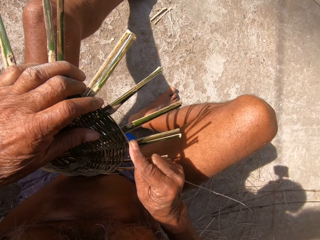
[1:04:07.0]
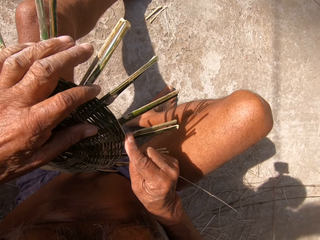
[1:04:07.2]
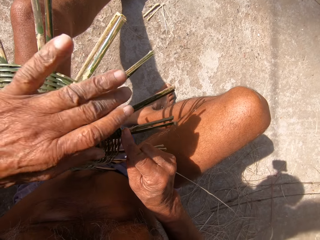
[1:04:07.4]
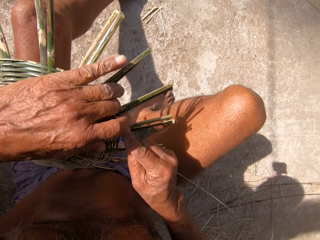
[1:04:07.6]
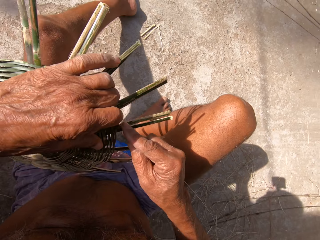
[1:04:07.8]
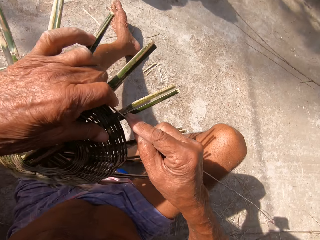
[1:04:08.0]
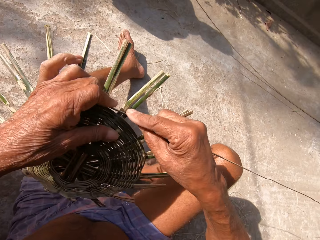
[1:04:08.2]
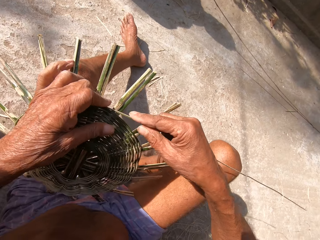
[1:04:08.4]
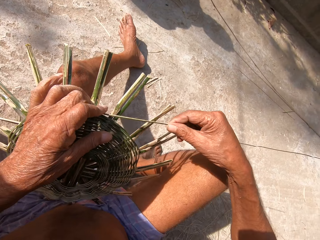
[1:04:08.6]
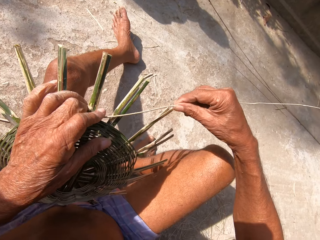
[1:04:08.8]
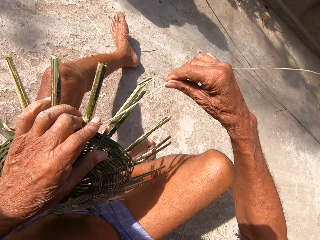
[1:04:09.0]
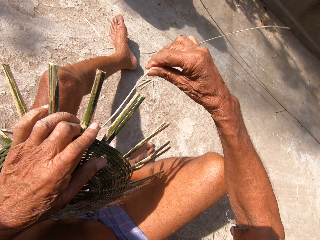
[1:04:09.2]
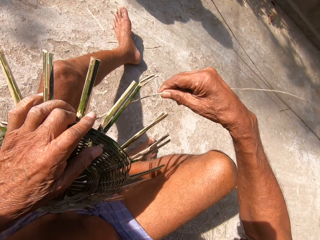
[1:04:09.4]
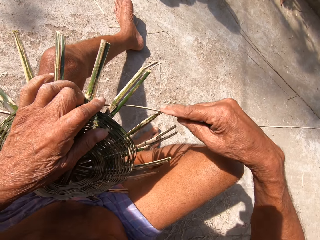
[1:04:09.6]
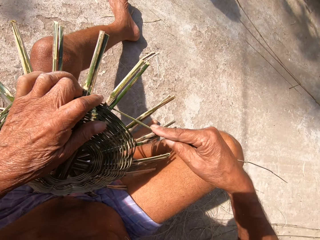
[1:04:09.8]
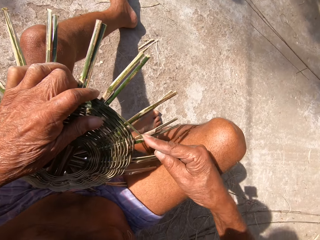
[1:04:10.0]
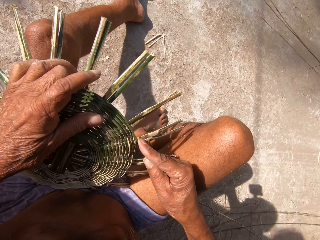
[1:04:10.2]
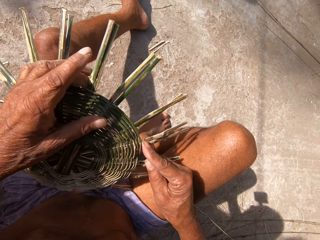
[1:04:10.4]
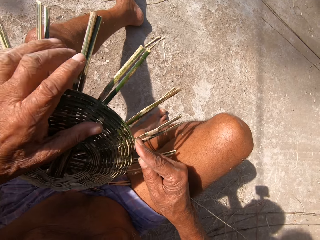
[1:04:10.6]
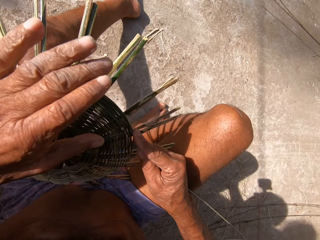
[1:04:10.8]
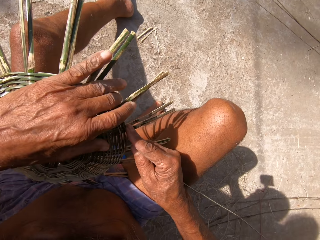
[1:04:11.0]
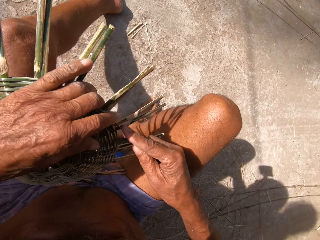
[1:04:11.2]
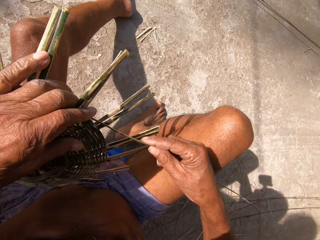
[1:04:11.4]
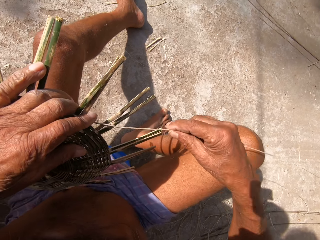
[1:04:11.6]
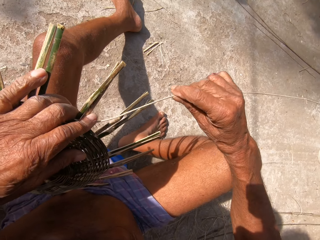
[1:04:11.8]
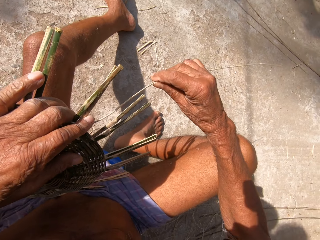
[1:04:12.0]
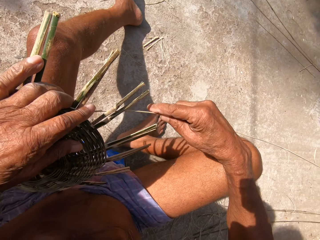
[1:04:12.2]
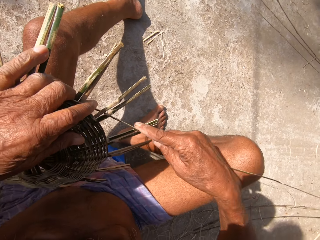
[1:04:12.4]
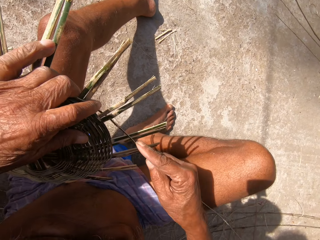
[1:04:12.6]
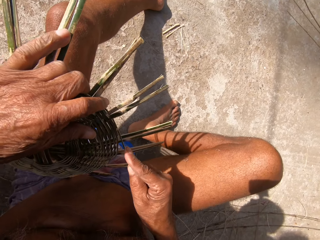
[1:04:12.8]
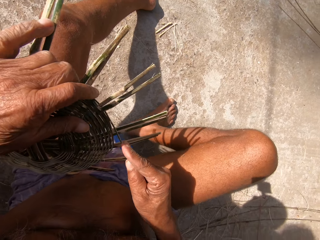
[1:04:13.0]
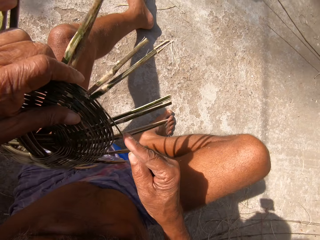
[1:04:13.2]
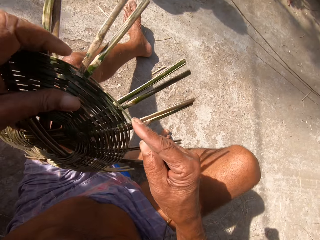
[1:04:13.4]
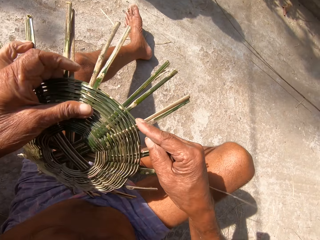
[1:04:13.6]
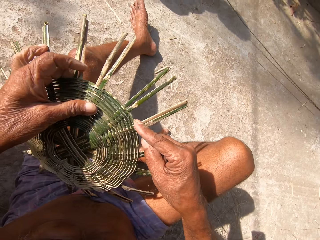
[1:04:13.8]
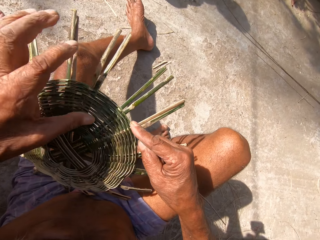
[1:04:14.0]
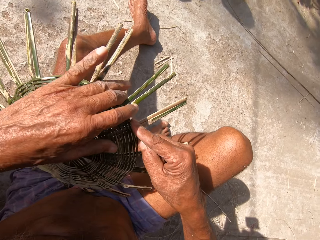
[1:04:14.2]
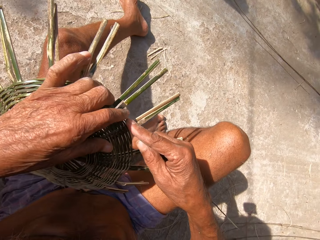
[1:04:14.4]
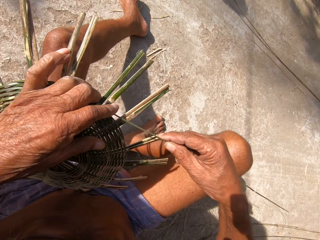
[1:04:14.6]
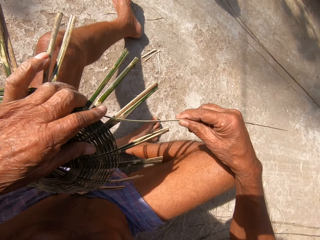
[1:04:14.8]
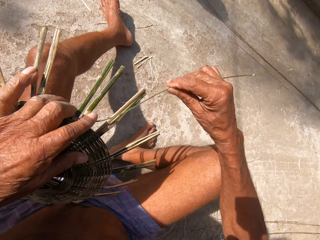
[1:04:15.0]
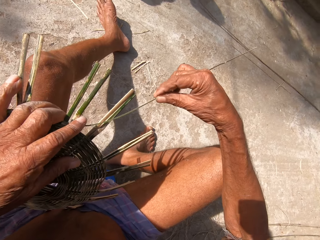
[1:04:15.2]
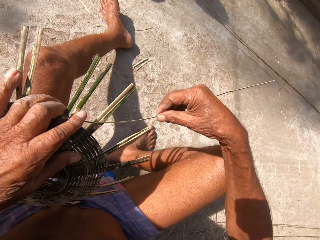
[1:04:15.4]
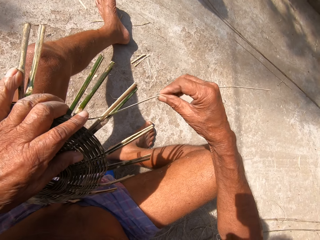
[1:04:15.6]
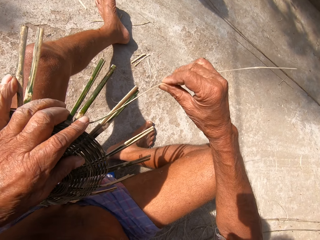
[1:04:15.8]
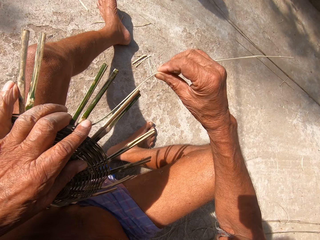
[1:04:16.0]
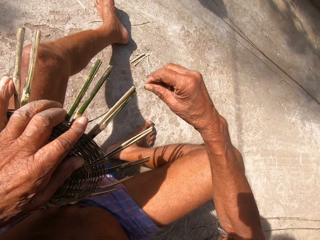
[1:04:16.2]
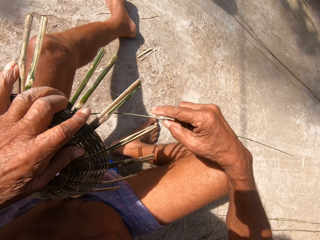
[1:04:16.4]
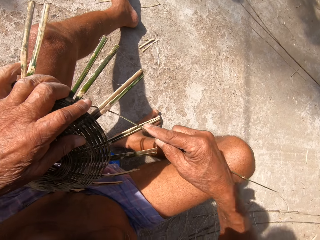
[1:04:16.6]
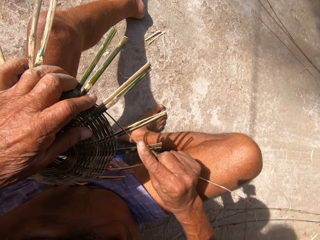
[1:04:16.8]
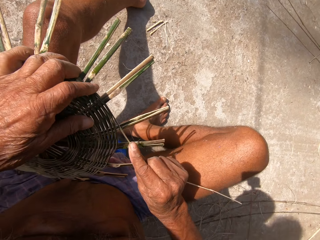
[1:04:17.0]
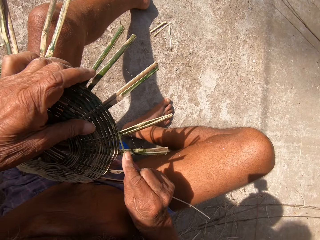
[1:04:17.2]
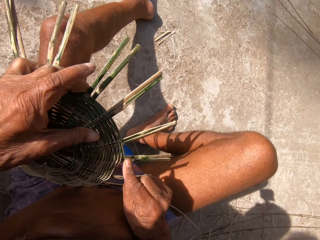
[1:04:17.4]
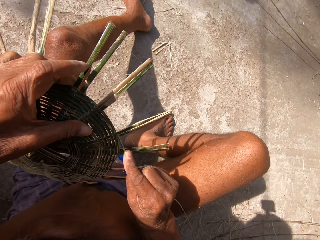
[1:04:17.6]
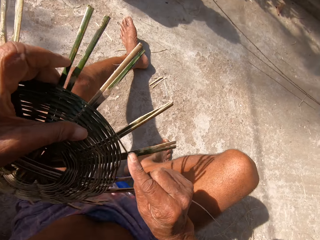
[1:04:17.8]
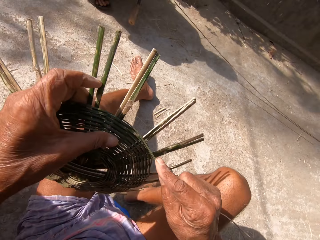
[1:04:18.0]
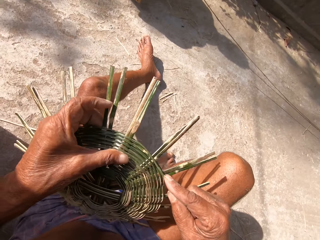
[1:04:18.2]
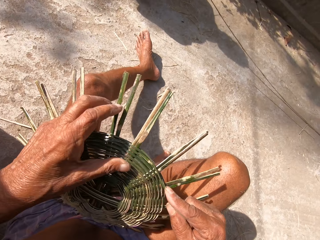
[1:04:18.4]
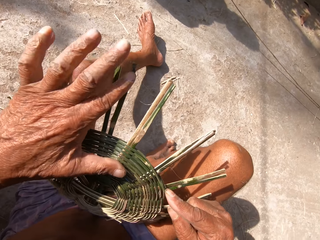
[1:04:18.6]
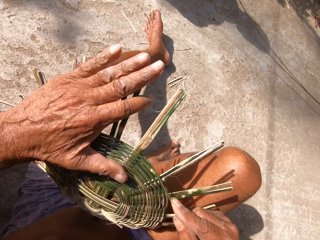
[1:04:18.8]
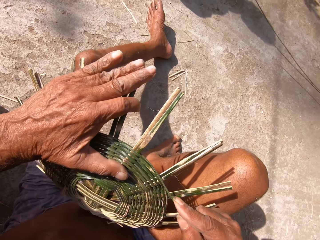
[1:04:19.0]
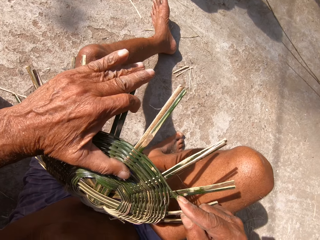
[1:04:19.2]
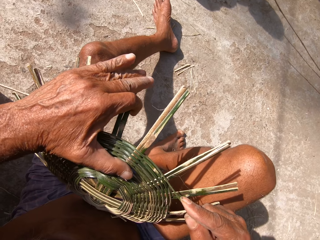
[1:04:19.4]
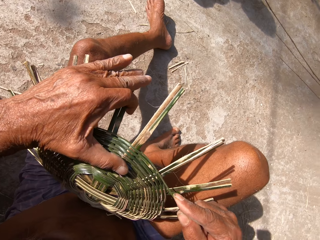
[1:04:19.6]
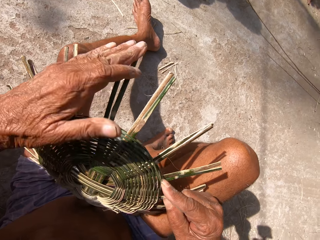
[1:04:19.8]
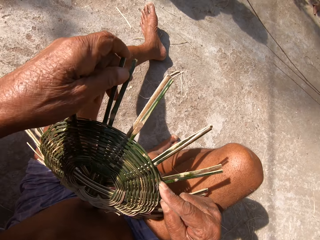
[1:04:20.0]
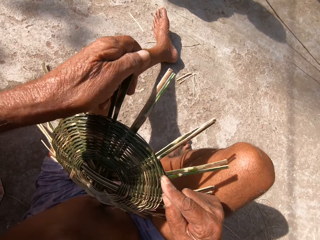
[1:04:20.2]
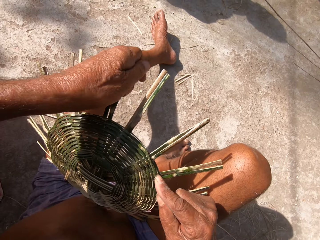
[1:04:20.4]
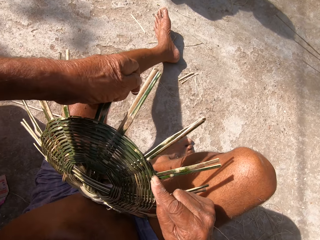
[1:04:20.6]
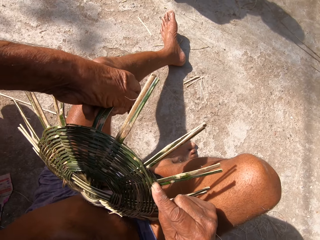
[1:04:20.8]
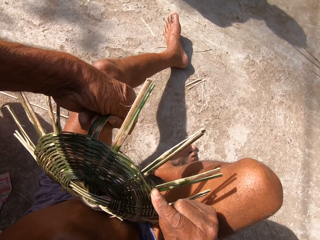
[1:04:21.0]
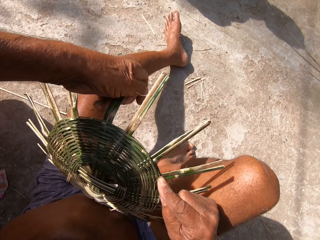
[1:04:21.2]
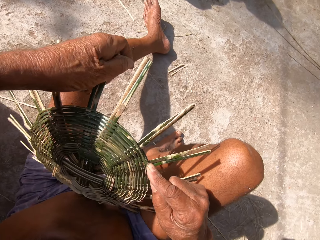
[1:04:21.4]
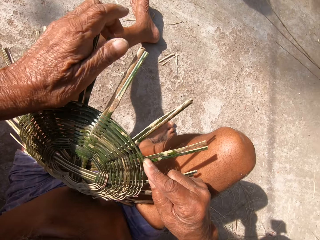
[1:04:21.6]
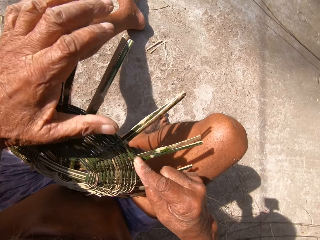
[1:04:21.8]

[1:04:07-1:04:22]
The camera wearer moves the craft on the thigh. They weave the craft. They move the craft on the thigh. They weave the craft. They talk with a woman. They move the craft on the thigh. They press the wood.

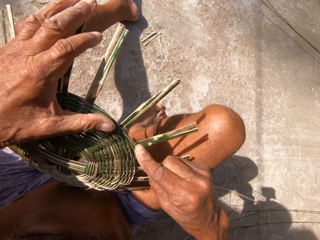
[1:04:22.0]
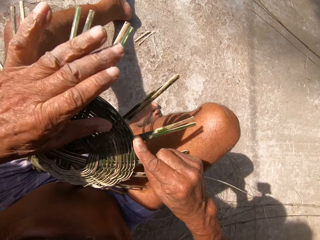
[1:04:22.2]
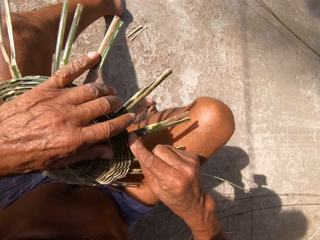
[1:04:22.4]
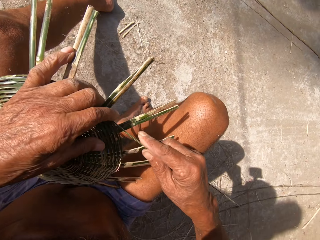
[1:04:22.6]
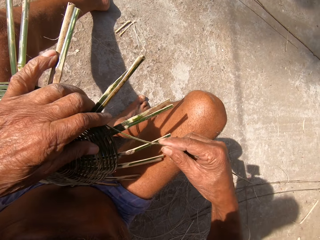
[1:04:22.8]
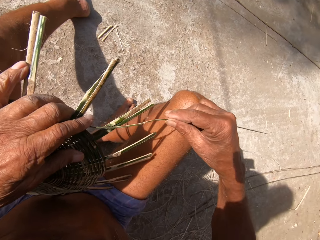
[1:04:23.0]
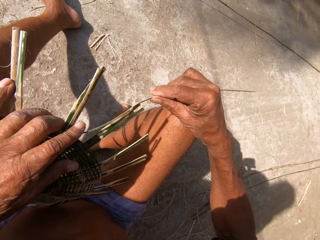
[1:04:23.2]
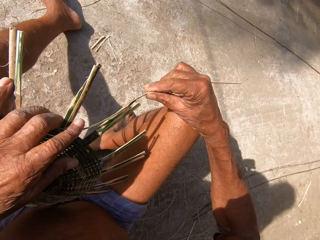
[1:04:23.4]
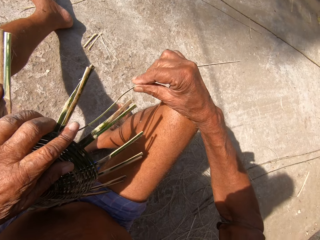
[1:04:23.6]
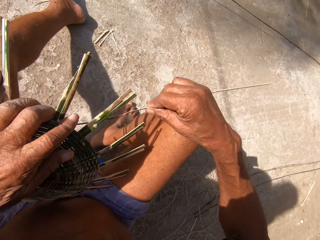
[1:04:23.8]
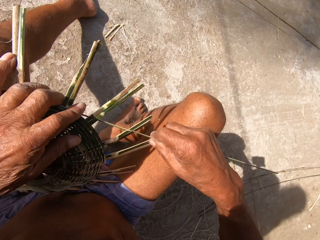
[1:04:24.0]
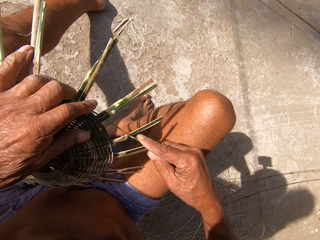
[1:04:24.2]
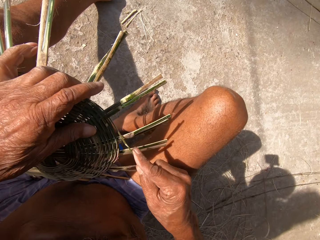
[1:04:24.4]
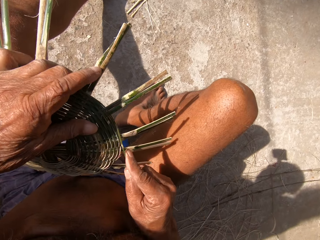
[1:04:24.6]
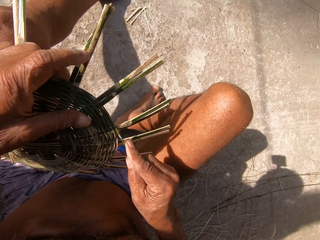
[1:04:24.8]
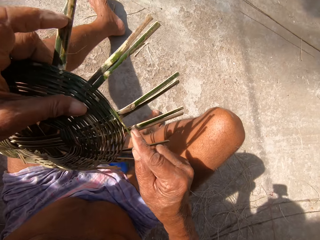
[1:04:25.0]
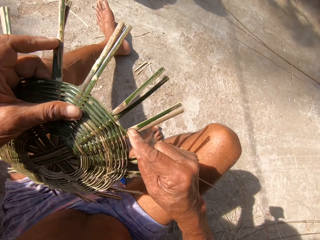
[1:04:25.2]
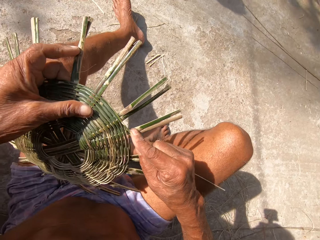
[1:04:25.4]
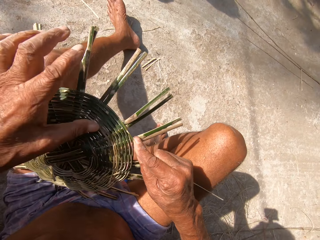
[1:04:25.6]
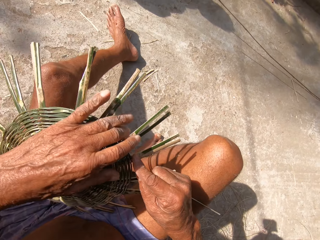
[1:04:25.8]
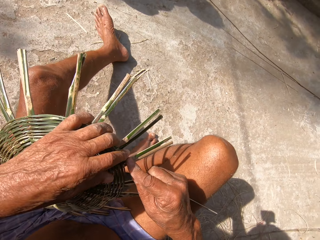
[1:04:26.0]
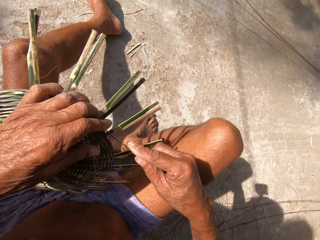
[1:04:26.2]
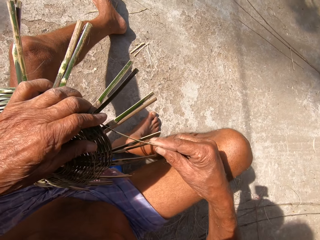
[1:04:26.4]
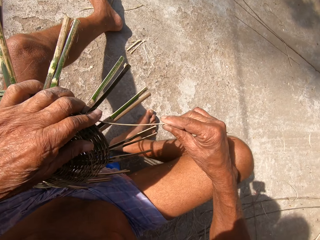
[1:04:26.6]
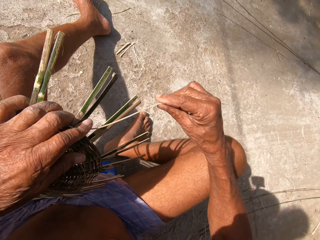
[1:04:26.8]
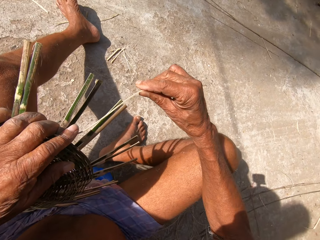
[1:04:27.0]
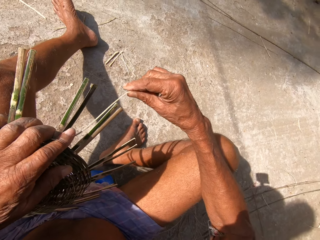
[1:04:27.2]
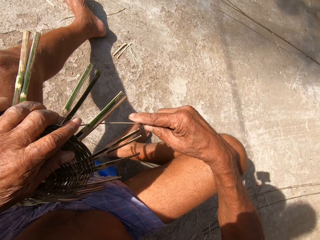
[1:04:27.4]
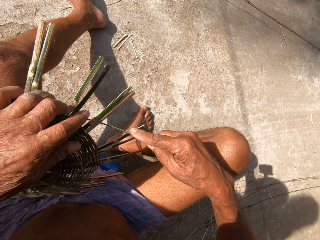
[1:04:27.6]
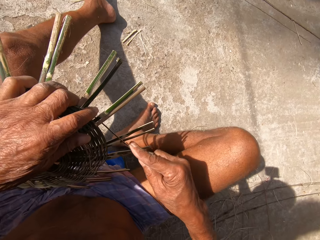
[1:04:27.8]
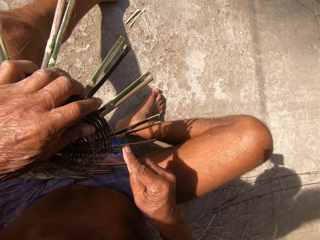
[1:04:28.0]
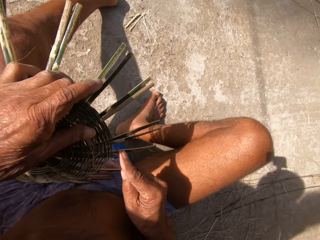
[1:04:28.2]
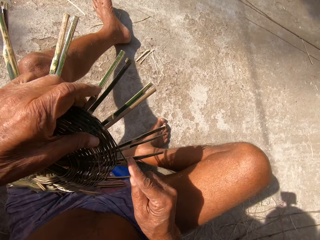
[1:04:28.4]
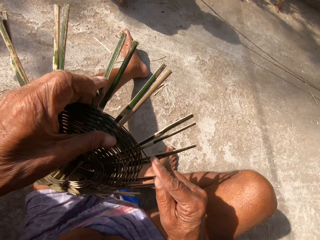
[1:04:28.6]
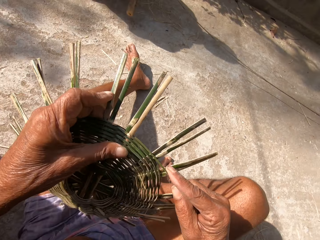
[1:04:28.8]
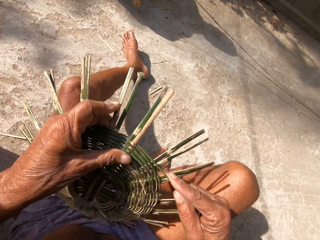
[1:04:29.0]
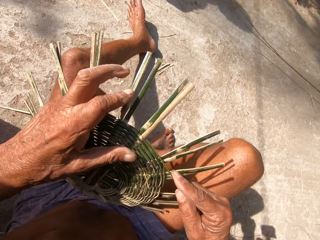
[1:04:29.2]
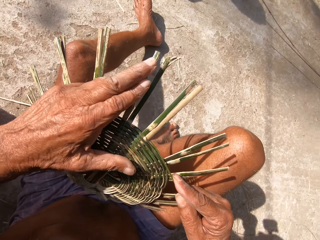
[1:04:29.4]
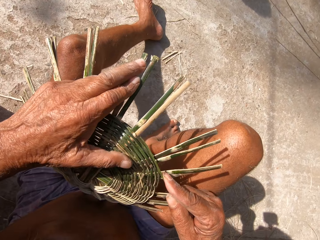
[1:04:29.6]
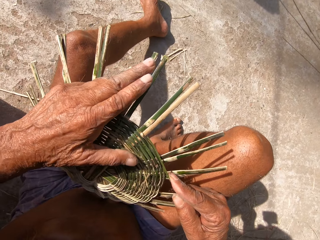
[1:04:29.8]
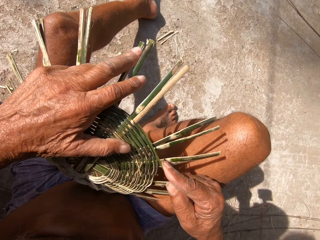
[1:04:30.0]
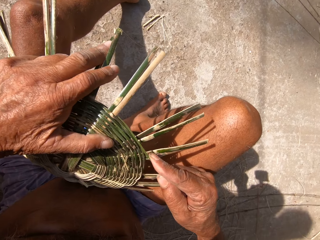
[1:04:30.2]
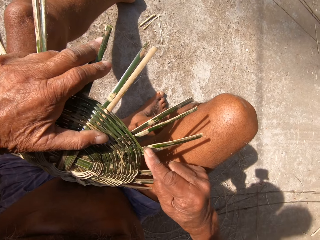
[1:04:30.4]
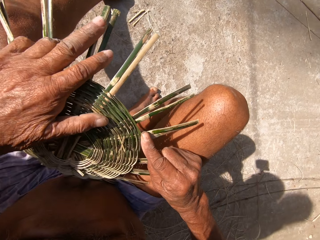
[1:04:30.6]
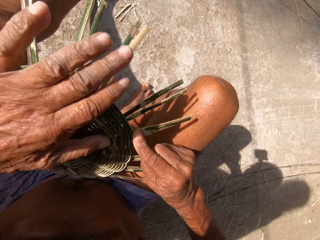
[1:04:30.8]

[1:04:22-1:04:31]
The camera wearer weaves the craft. They move the craft on the thigh. They weave the craft. They move the craft on the thigh. They press the craft.
